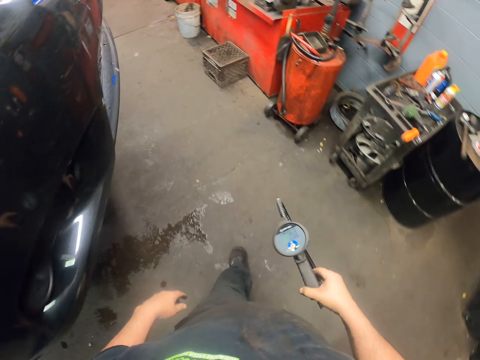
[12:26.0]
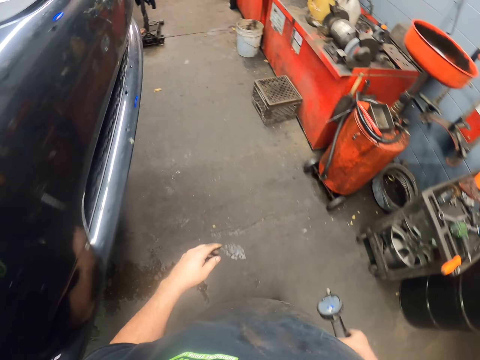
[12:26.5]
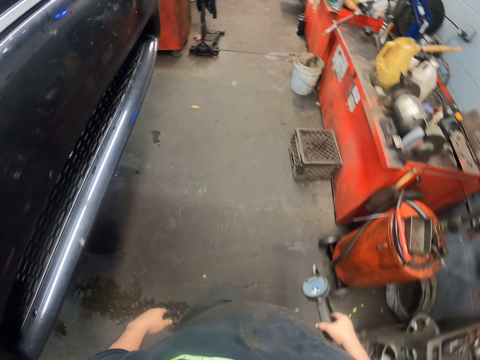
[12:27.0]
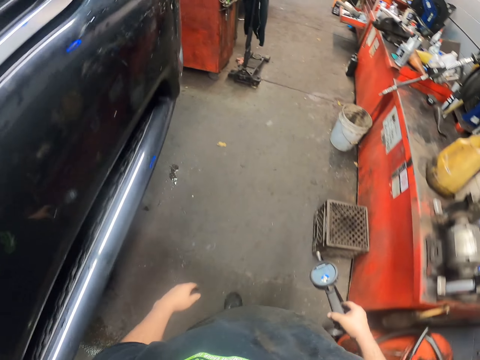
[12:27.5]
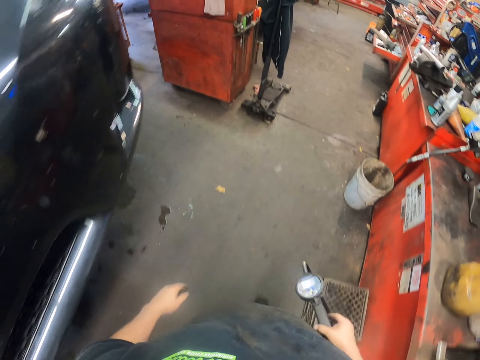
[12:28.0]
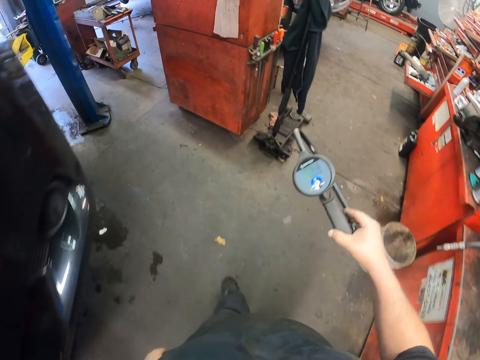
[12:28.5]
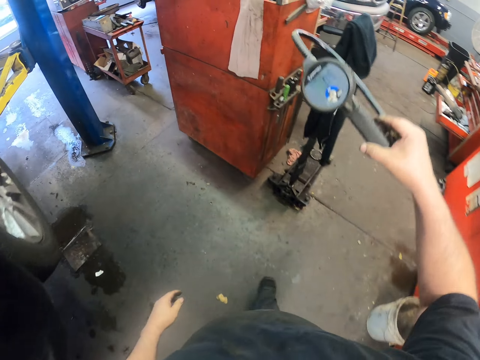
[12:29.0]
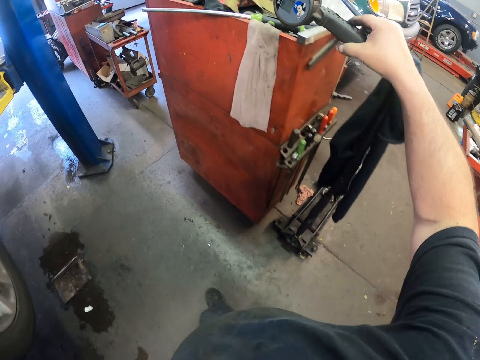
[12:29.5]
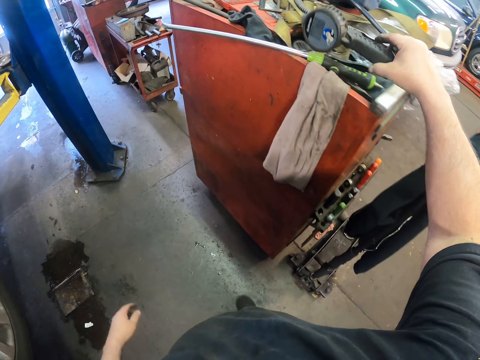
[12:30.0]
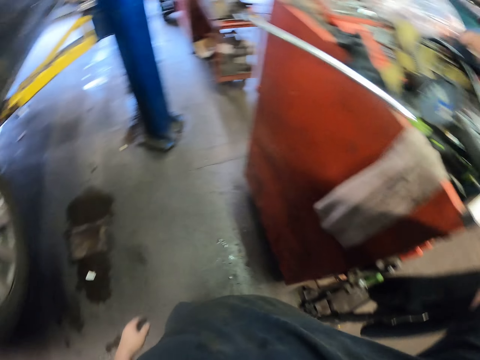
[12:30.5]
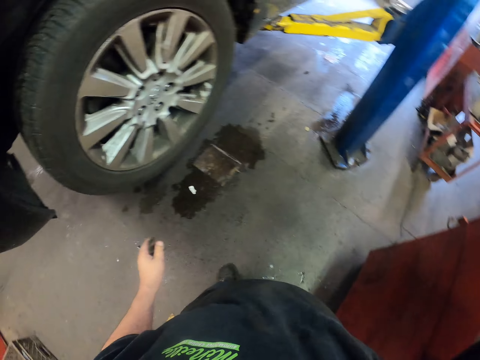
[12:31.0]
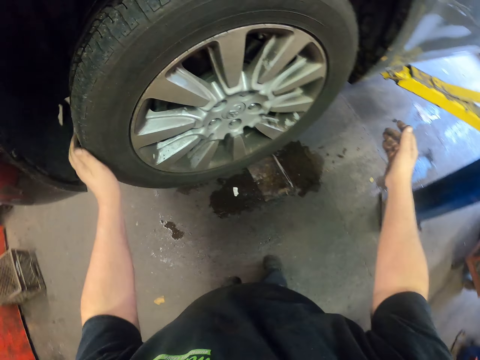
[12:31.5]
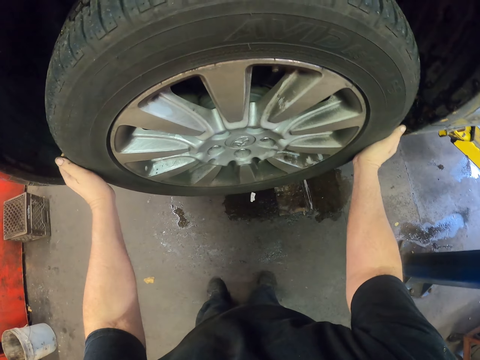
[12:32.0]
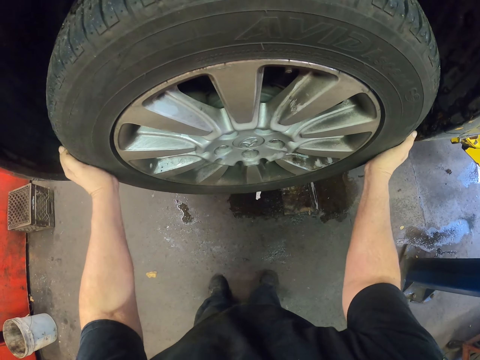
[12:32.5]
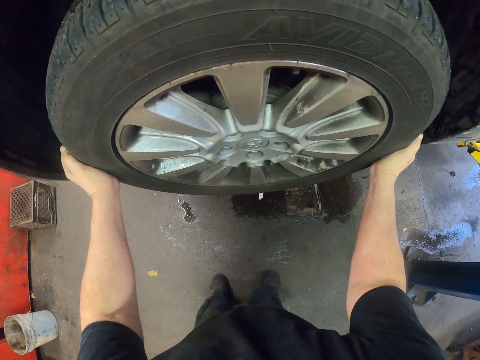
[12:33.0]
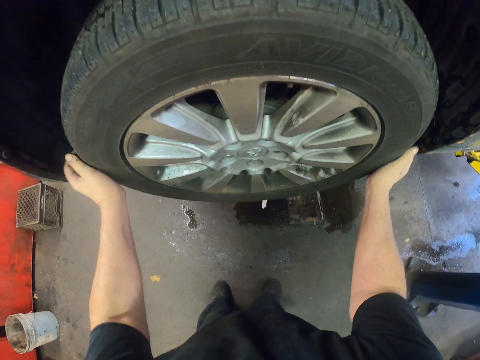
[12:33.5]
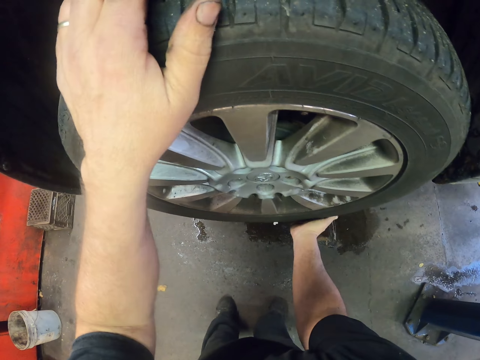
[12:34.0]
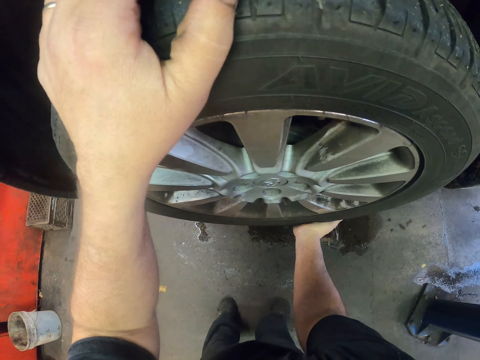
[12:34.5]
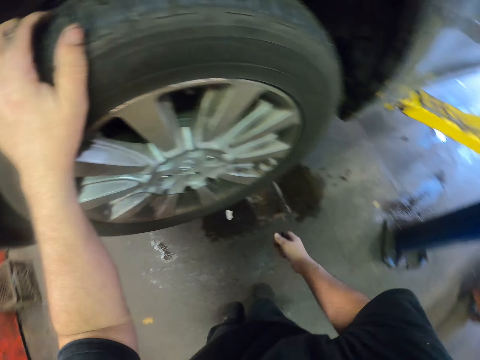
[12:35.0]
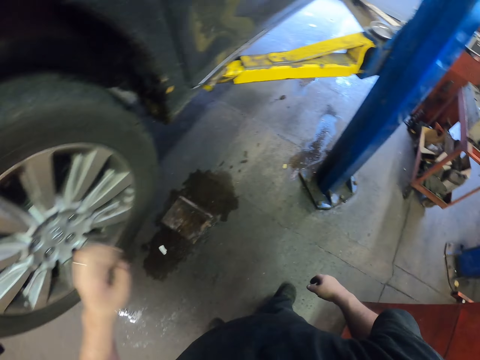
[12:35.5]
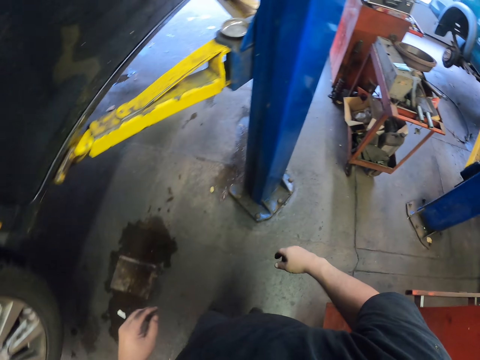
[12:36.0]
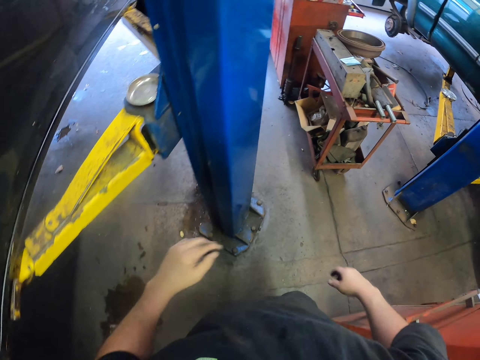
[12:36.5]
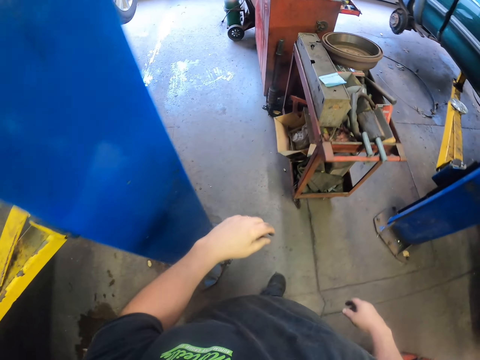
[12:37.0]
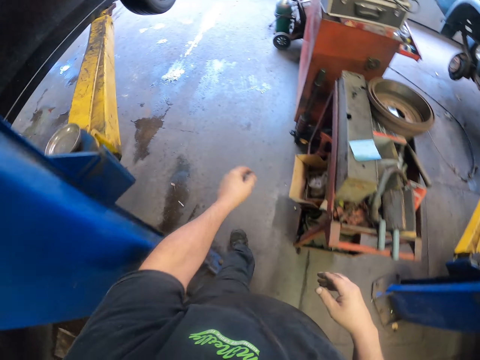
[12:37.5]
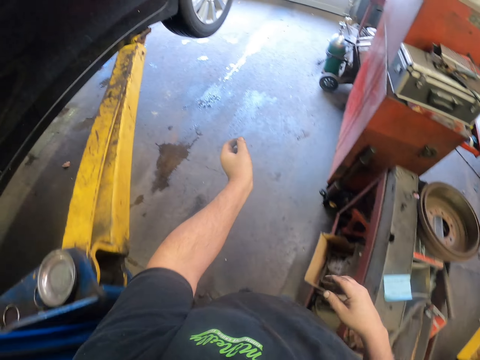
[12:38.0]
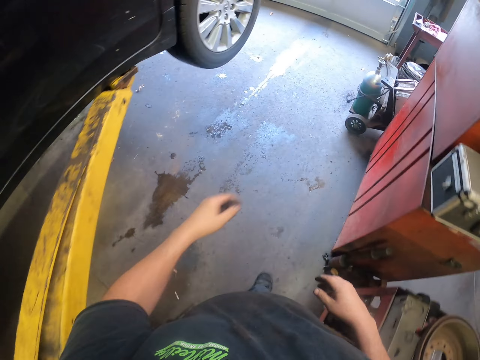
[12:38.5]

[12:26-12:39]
The camera wearer walks in the garage. They drop the tire inflator. They put the tire inflator on the shelf. They hold the tire. They walk around the car in the garage.

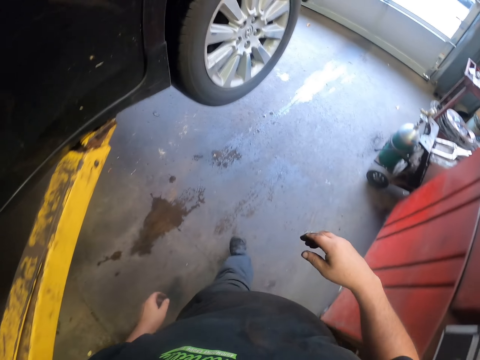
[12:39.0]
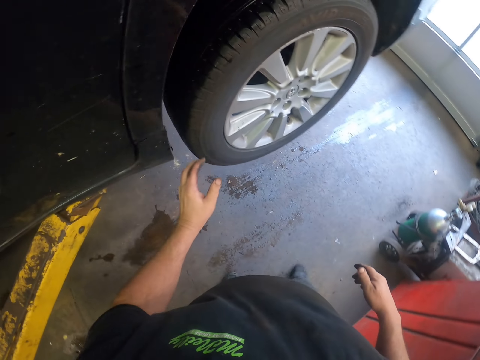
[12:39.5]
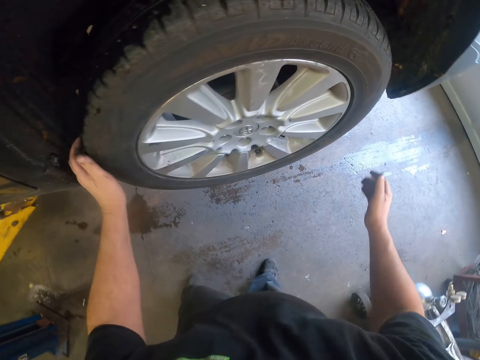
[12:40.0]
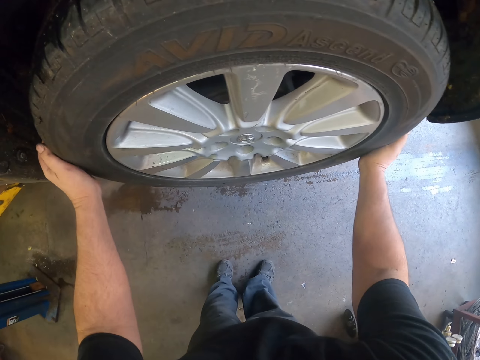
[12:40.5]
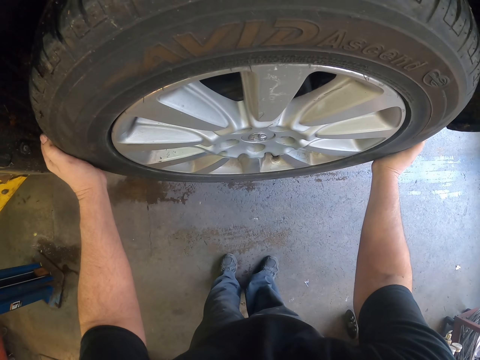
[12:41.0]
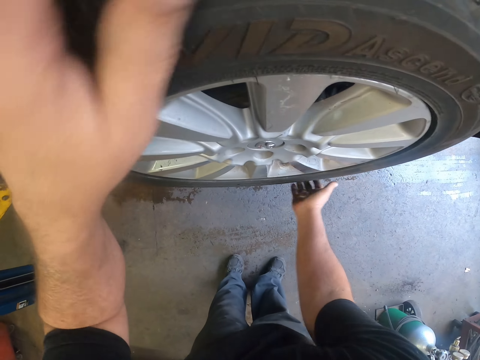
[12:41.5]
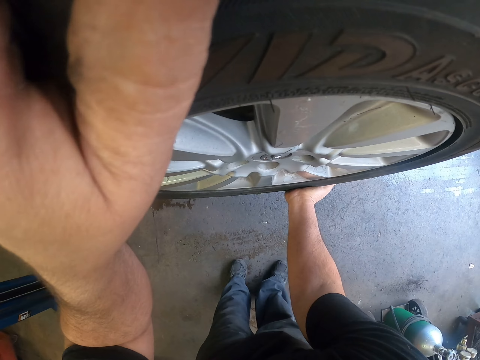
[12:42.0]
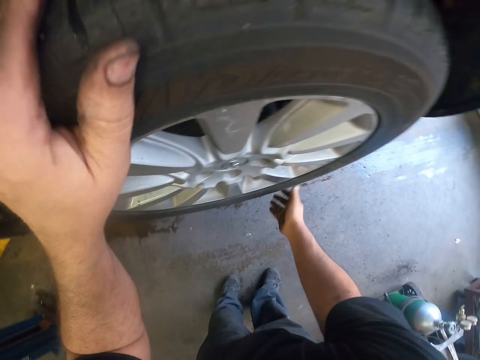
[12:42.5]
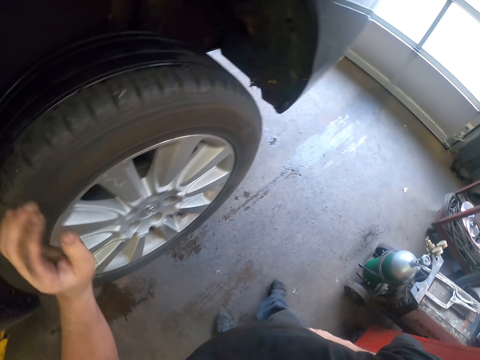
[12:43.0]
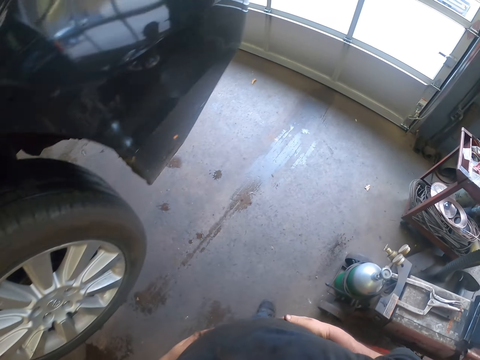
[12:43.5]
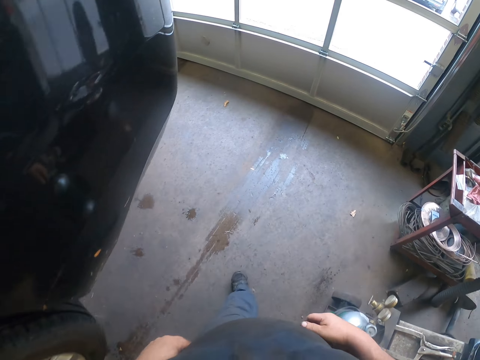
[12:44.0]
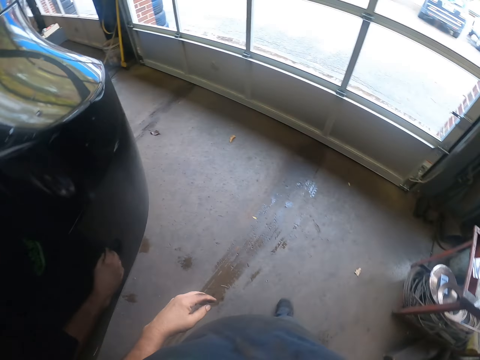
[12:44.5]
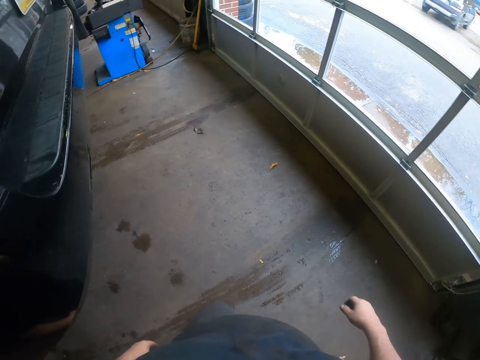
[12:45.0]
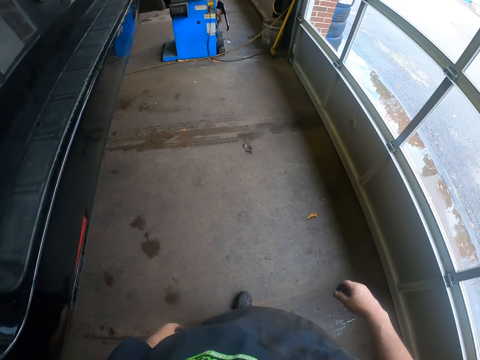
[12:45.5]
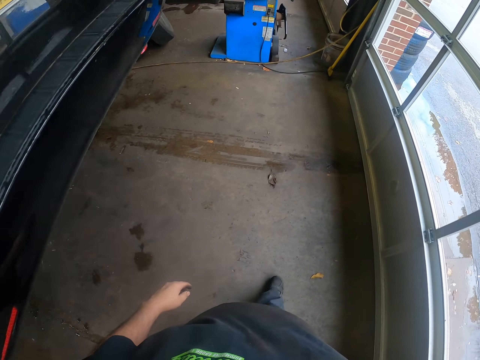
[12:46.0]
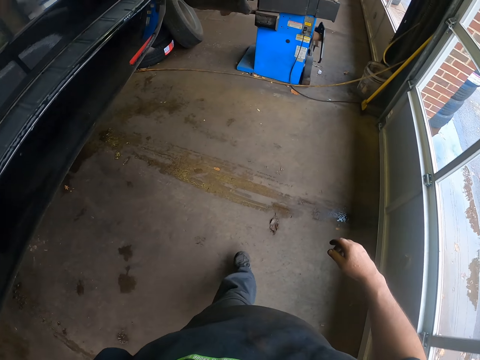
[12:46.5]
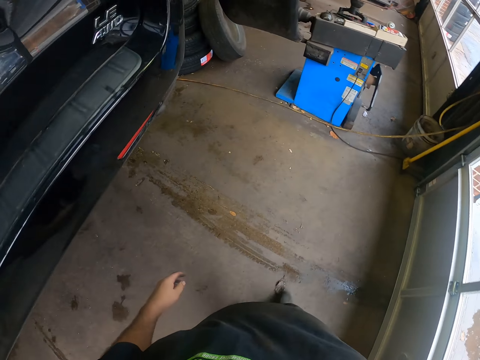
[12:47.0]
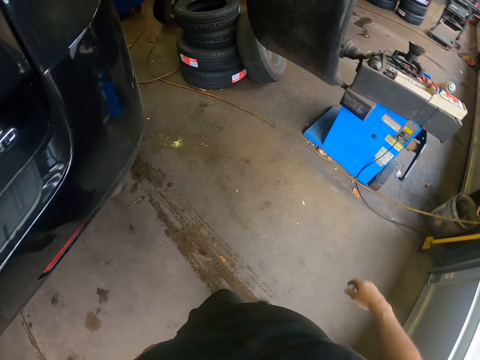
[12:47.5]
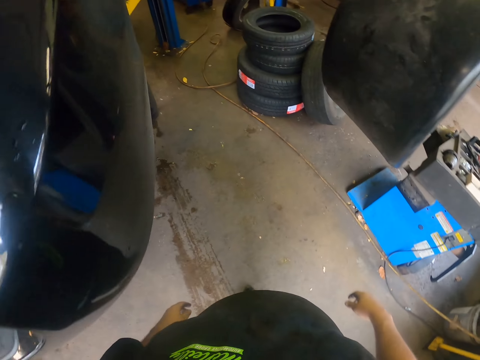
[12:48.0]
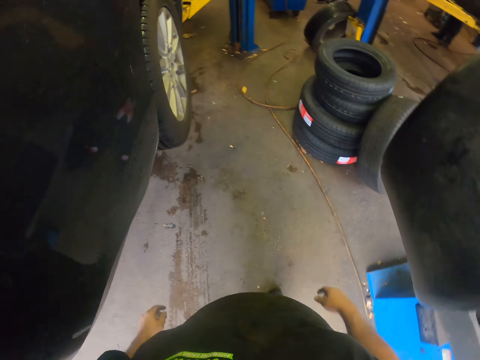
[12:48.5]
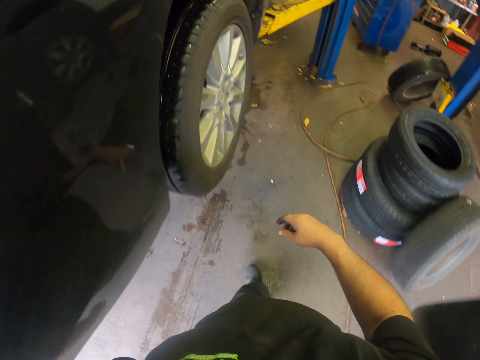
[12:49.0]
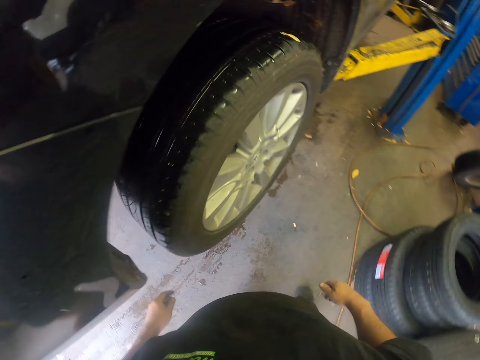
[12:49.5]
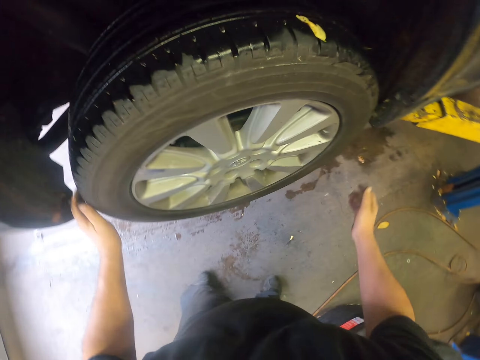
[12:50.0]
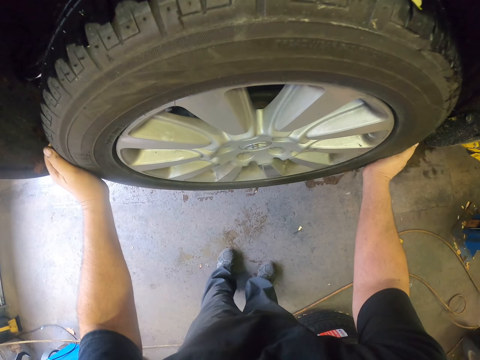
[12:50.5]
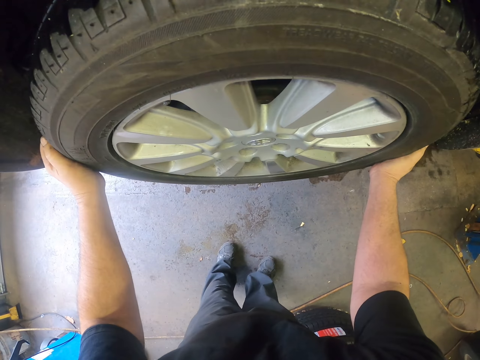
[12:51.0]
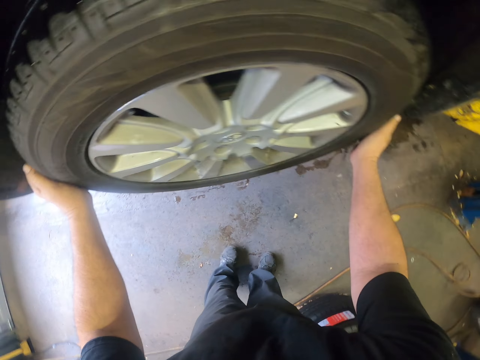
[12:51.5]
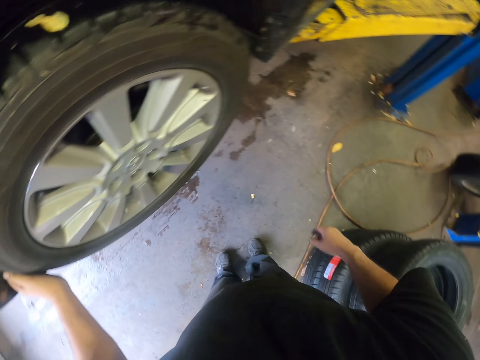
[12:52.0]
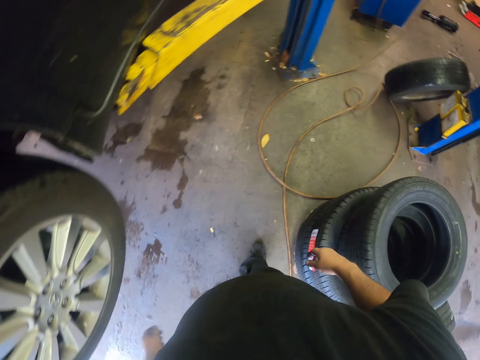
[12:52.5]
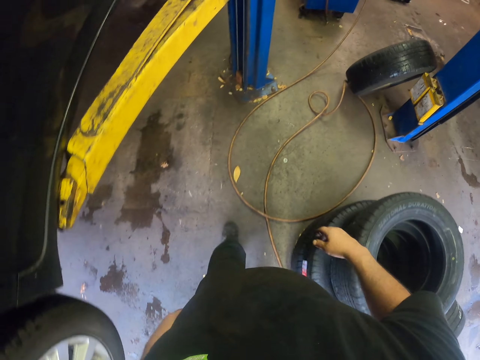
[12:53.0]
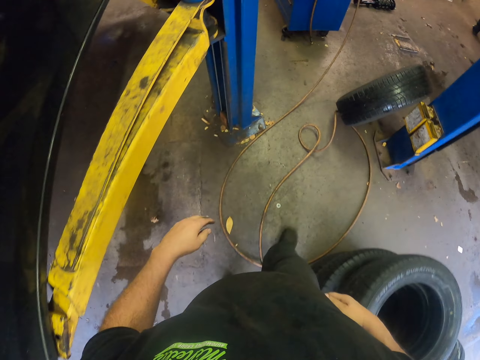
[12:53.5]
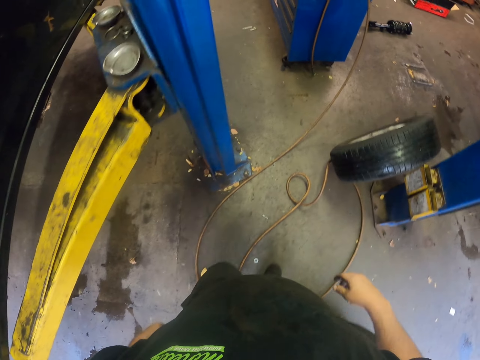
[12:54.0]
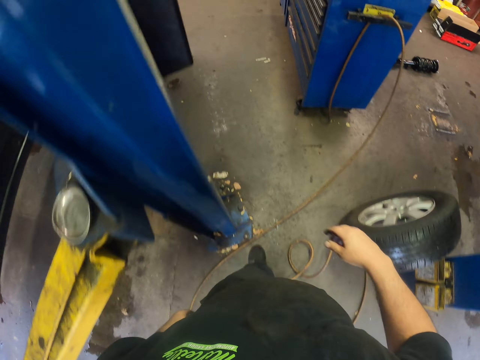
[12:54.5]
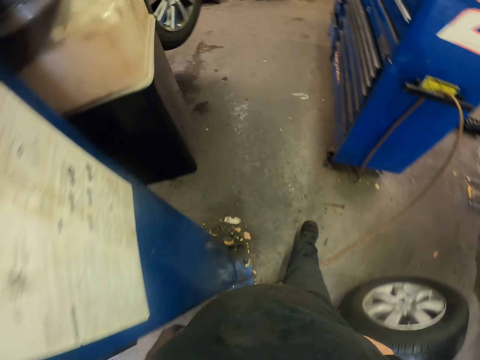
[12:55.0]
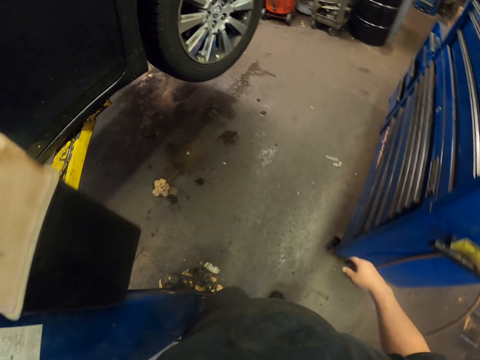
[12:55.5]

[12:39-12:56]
The camera wearer holds the tire. They walk around the car. They hold the tire. They walk around the car.
